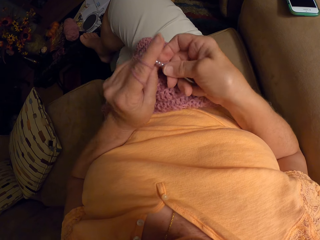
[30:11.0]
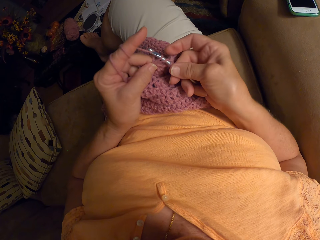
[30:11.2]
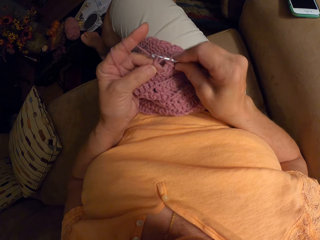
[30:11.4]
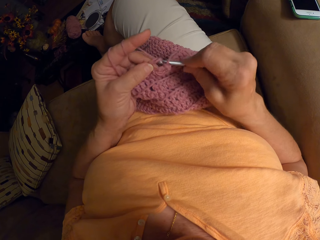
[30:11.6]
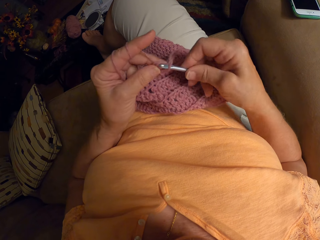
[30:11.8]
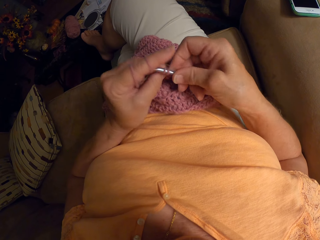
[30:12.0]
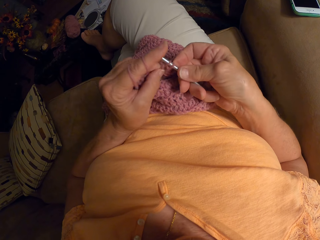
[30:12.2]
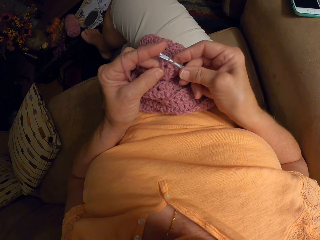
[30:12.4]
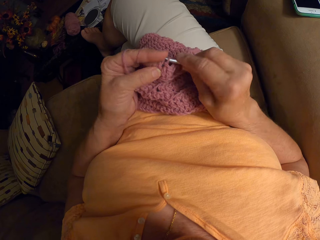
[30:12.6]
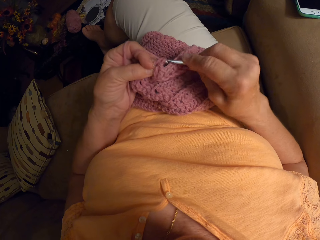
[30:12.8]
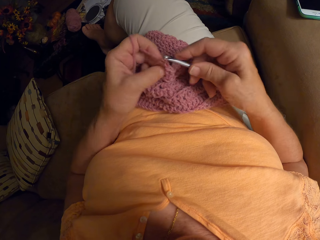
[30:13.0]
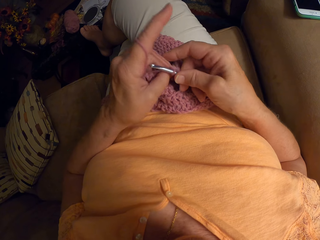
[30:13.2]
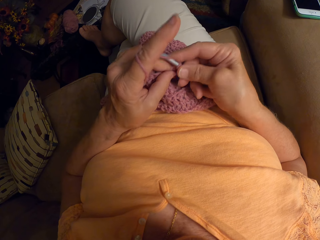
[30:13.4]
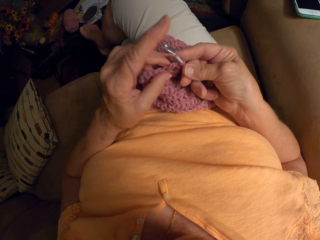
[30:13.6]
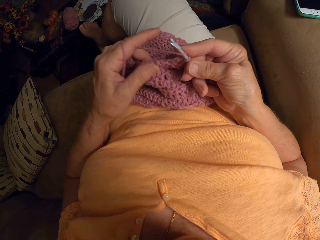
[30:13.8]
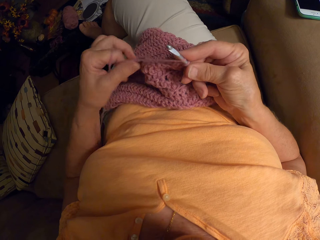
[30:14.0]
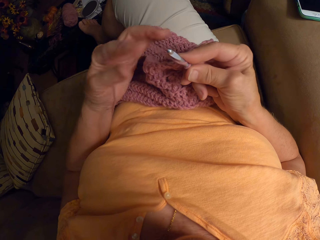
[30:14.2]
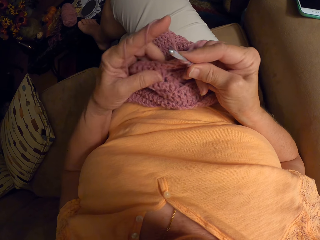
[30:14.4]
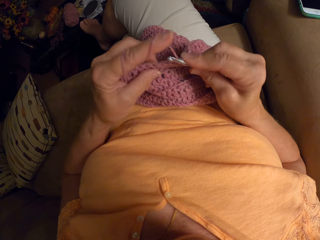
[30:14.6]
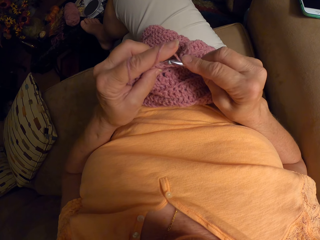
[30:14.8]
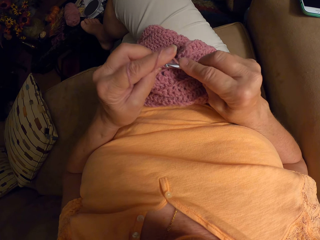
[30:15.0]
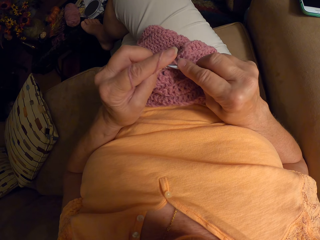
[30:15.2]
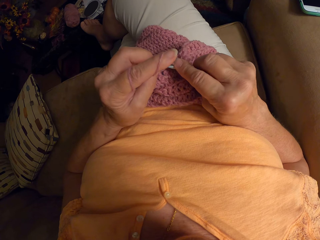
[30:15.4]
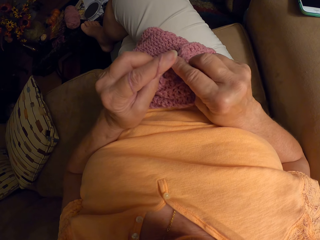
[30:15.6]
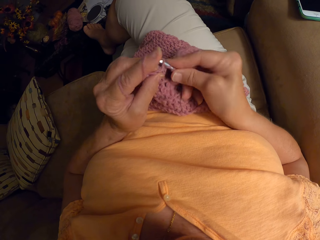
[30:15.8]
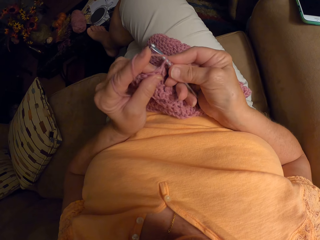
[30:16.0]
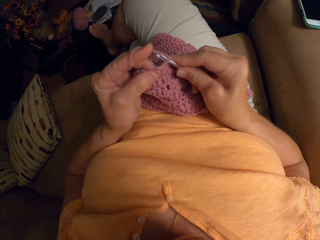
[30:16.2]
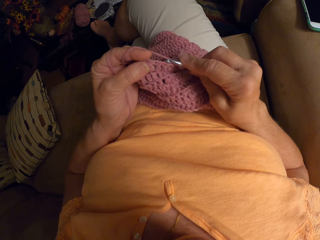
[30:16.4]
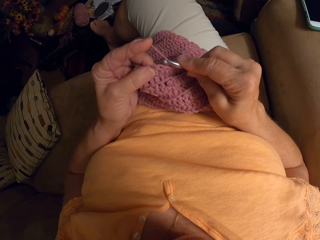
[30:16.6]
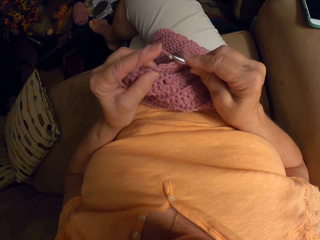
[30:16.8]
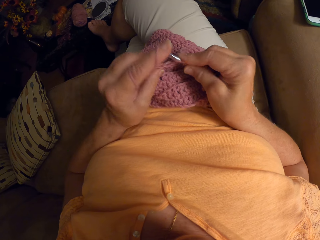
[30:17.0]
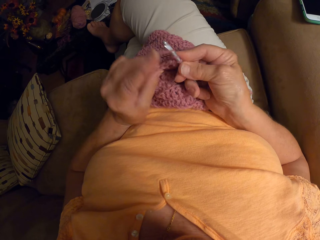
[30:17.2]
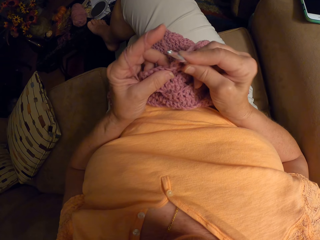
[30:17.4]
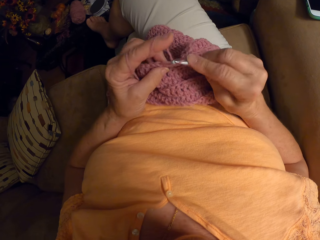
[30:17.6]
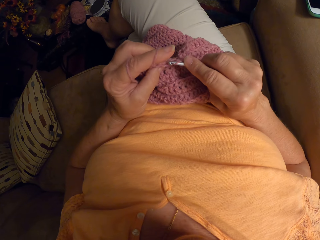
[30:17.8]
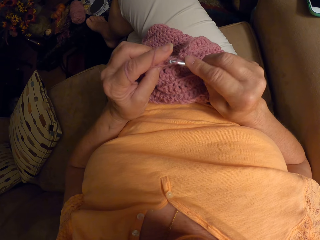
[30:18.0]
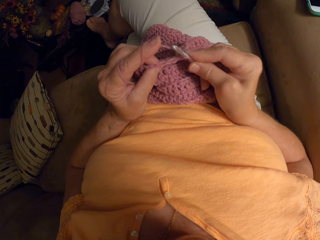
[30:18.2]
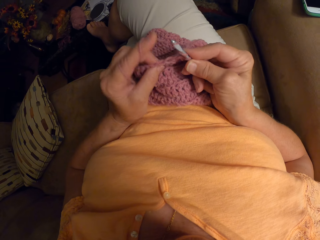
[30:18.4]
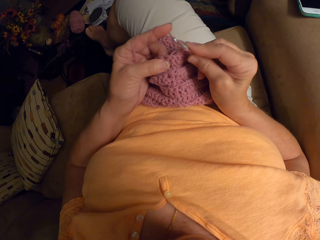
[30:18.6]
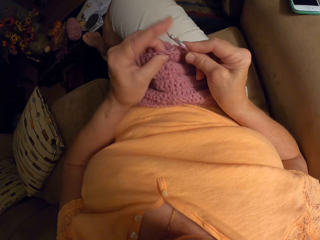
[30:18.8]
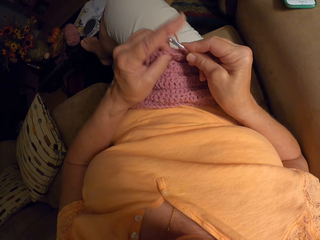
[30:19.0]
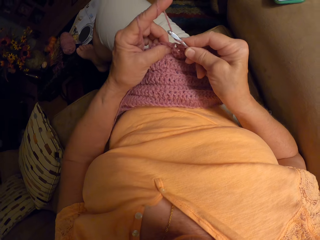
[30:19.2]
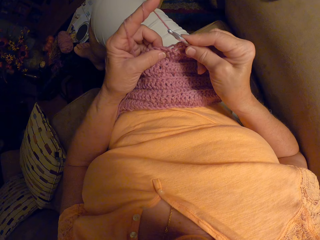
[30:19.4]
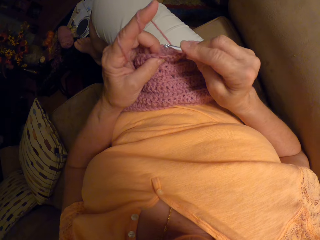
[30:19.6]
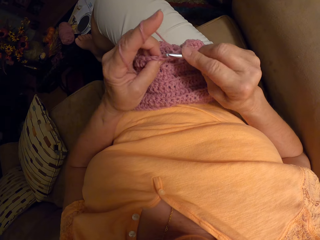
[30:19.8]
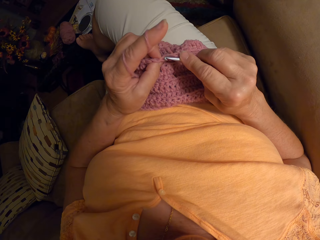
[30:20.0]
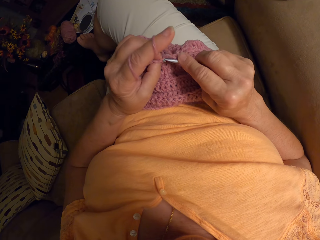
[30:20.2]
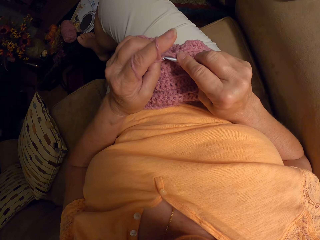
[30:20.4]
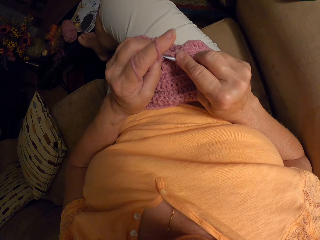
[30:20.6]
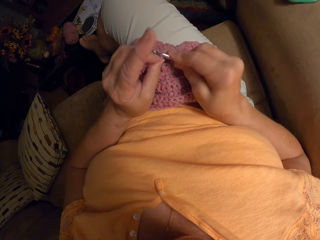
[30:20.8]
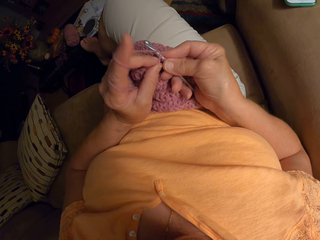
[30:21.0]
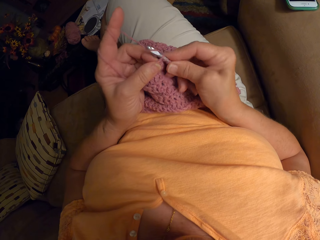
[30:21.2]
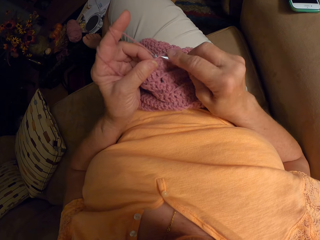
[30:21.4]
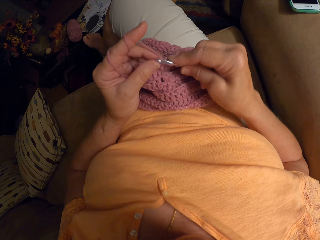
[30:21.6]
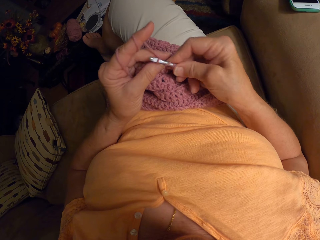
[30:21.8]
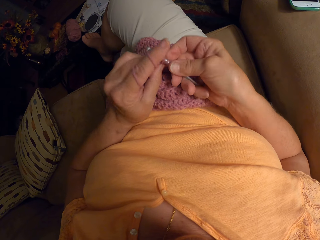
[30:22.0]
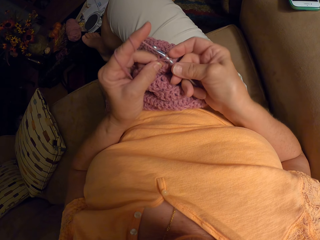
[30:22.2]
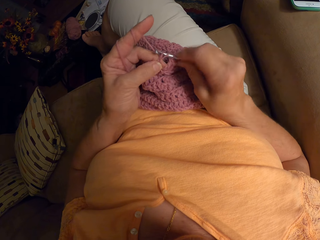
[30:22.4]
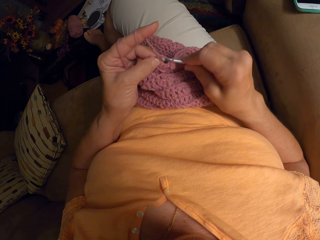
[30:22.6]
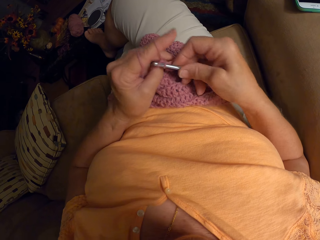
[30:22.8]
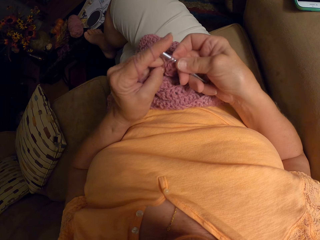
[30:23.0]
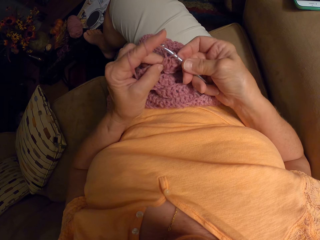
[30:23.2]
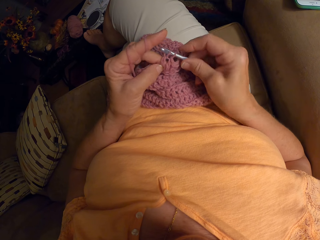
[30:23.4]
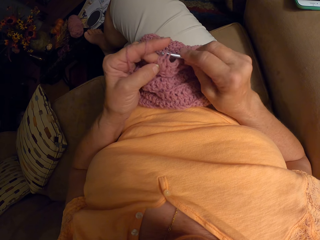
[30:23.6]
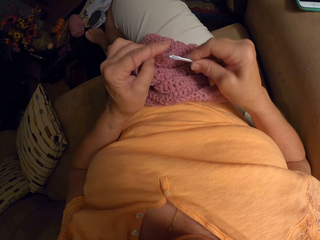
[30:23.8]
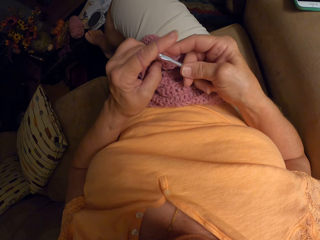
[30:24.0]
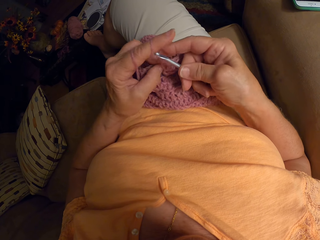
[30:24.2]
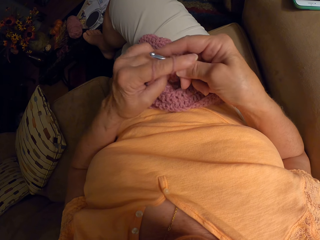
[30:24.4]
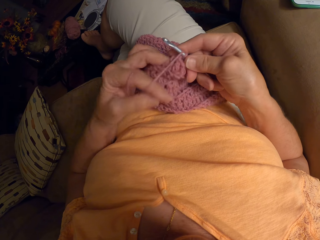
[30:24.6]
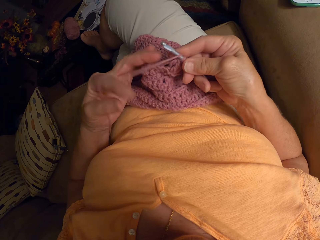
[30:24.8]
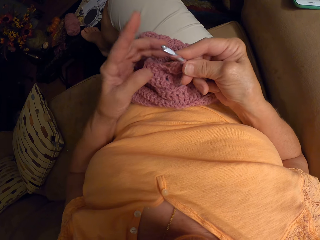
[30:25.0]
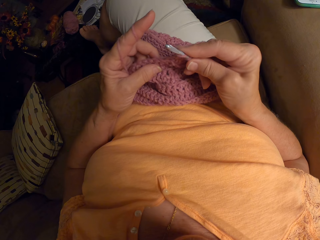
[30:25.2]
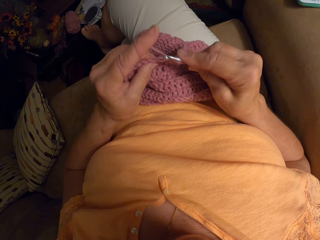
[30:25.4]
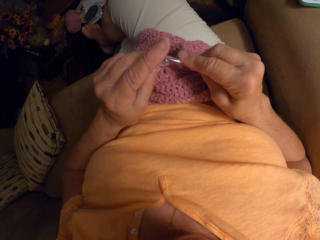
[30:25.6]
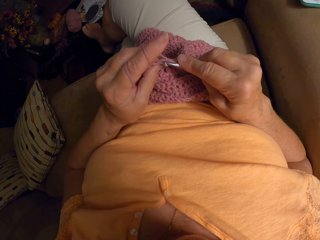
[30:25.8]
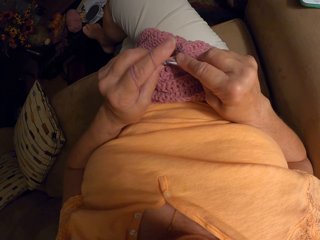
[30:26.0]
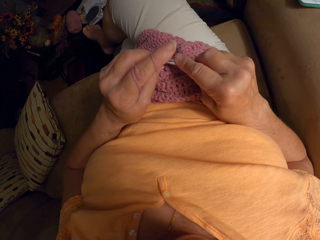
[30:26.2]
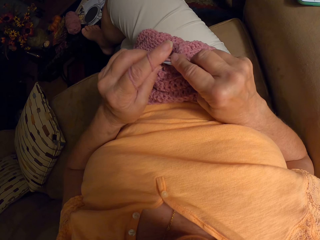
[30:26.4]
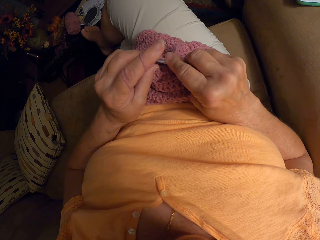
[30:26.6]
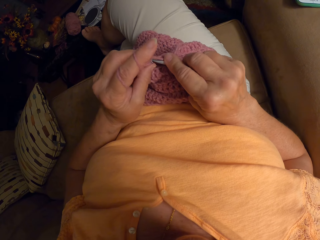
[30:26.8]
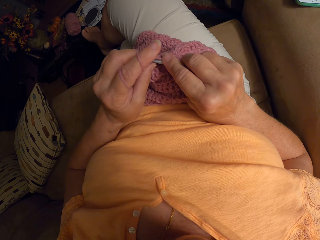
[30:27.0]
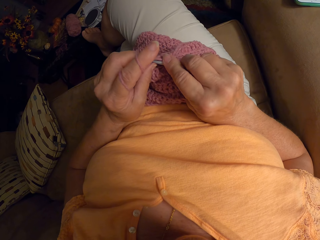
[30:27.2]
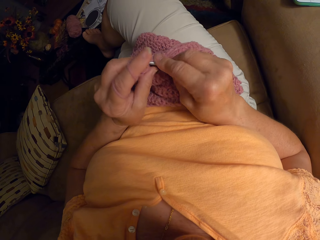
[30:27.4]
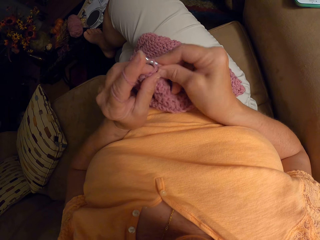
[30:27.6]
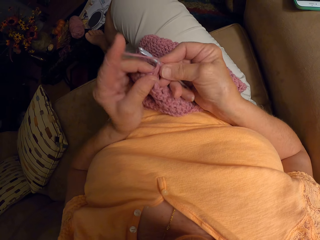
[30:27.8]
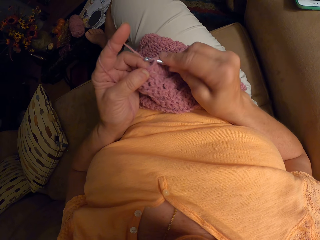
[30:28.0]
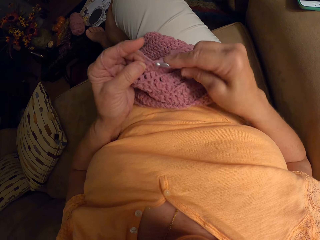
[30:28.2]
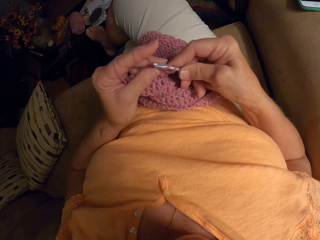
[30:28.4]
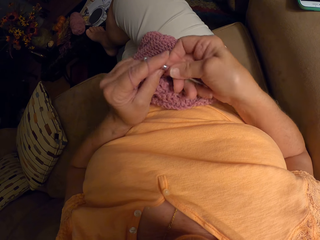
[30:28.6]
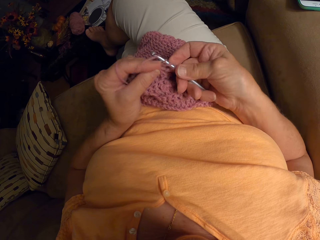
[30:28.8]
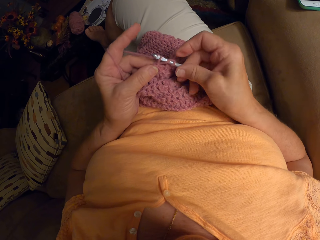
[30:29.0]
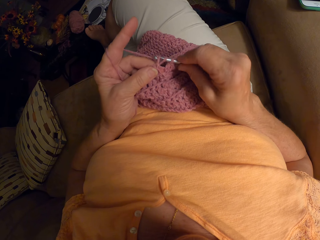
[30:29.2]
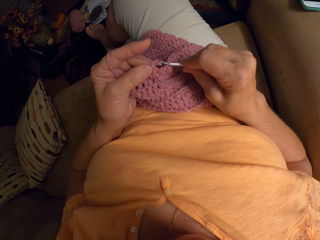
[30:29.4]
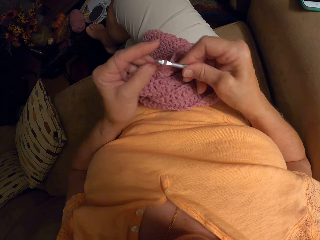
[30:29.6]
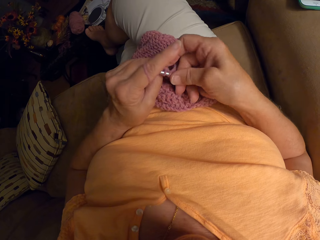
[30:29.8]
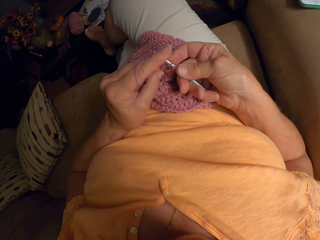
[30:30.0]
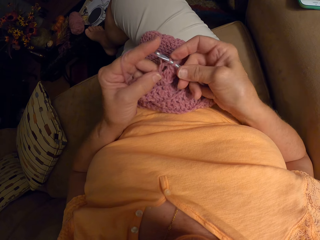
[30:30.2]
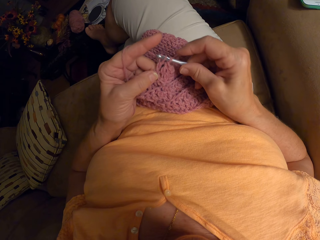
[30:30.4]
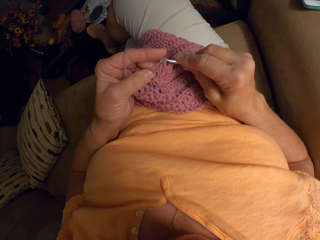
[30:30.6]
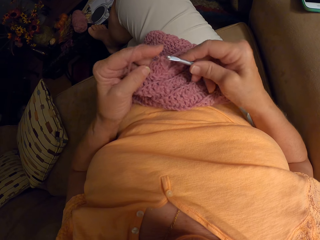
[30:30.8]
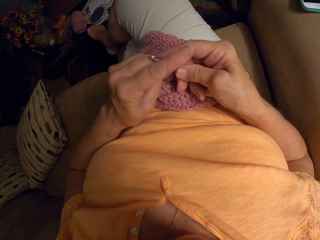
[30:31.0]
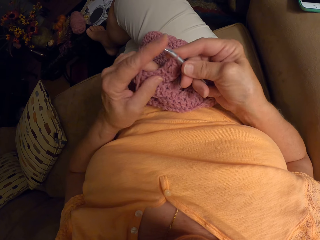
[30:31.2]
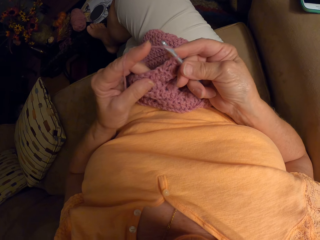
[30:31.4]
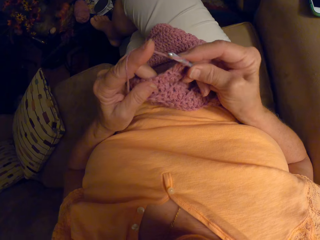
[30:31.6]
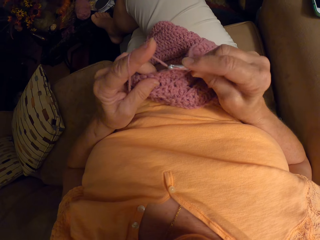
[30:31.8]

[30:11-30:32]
The camera wearer rolls the knitting thread or yarn on her index finger. She crochets the unfinished crochet pattern with the crochet hook and the yarn. She rolls the knitting thread on her index finger. She crochets the unfinished crochet pattern with the crochet hook and the yarn.
